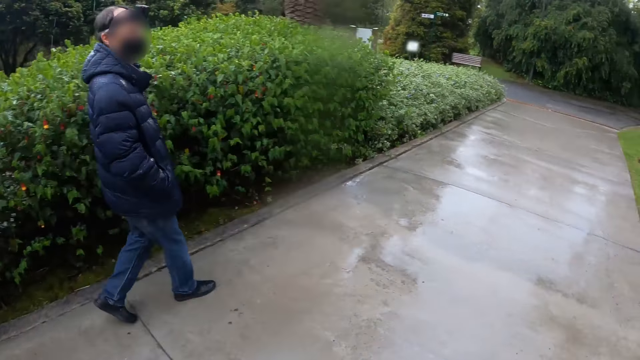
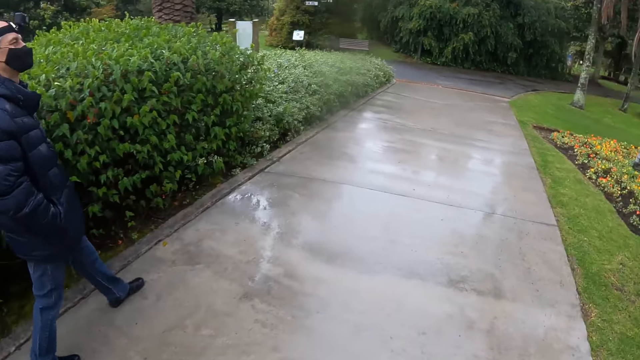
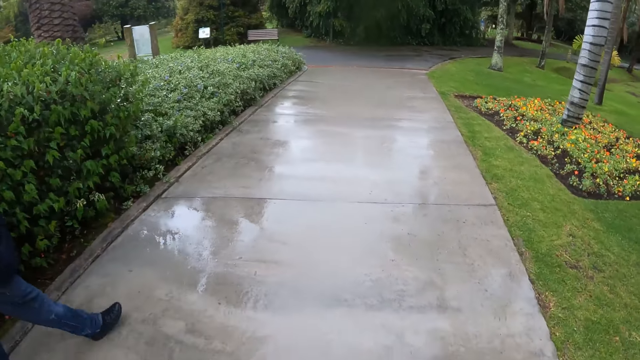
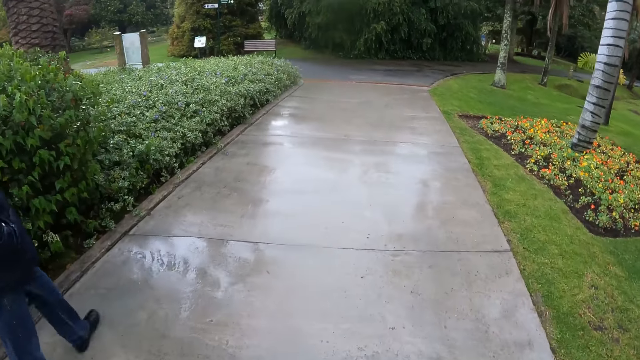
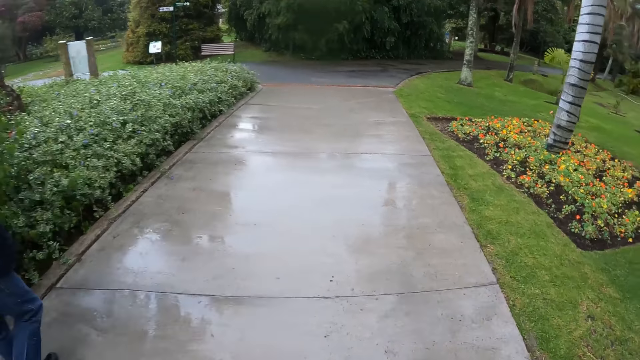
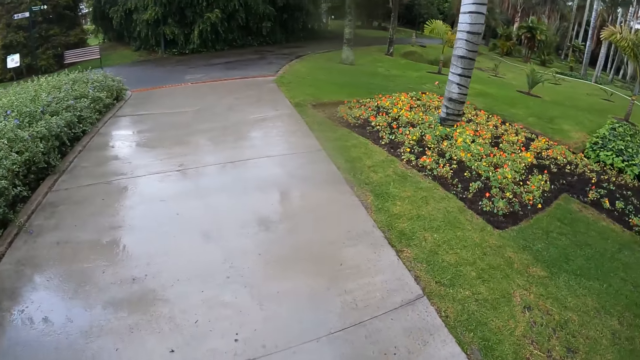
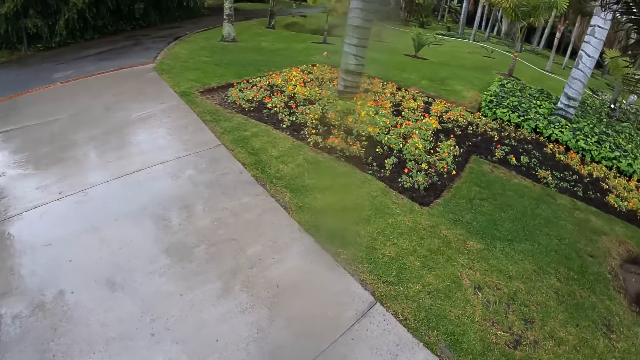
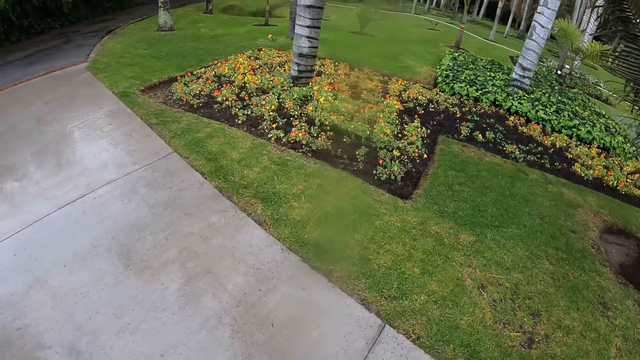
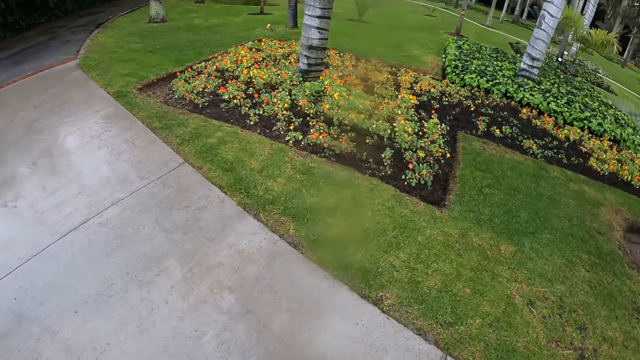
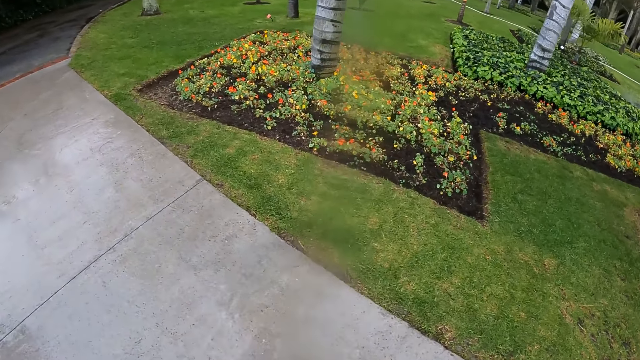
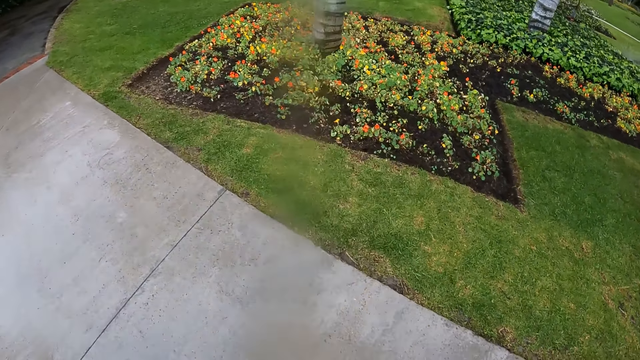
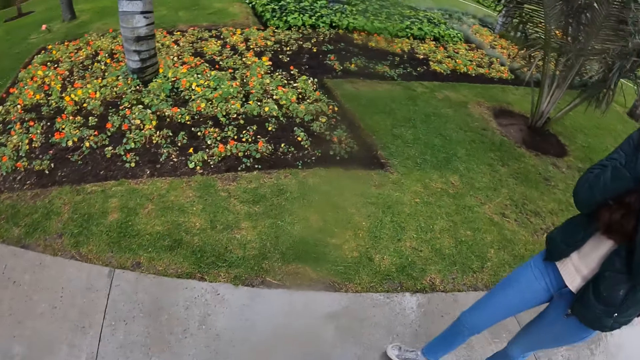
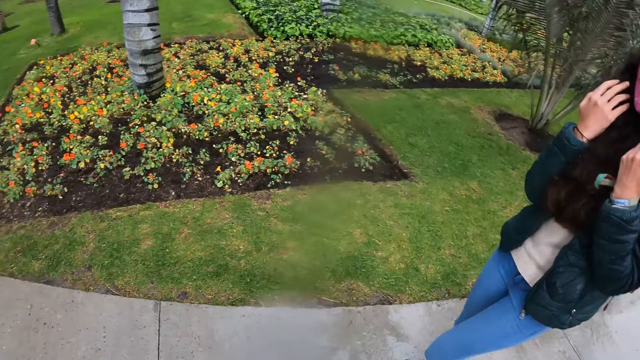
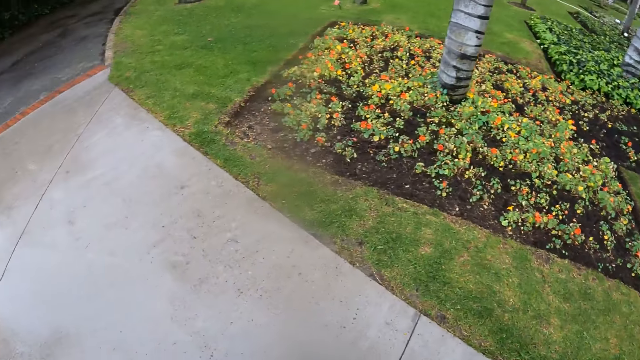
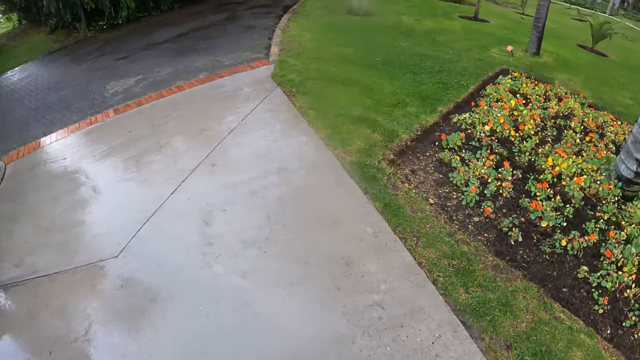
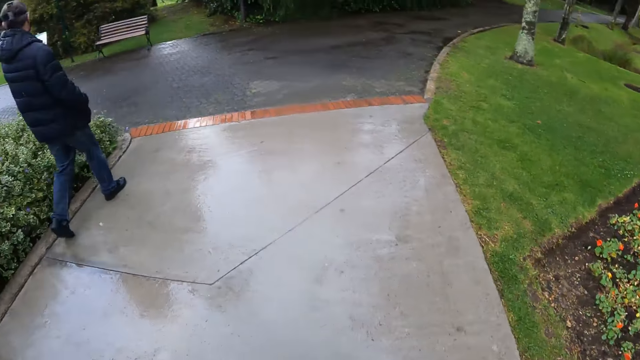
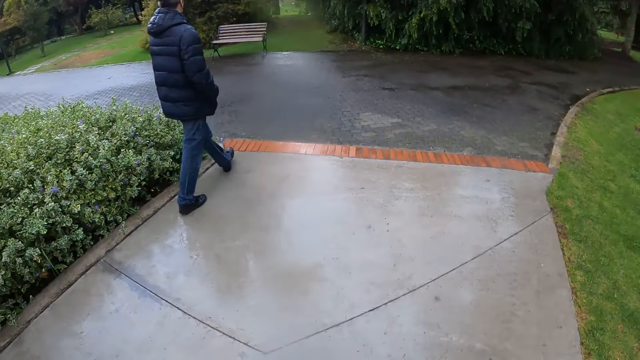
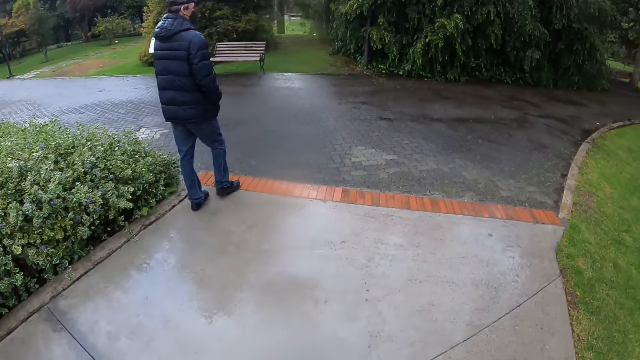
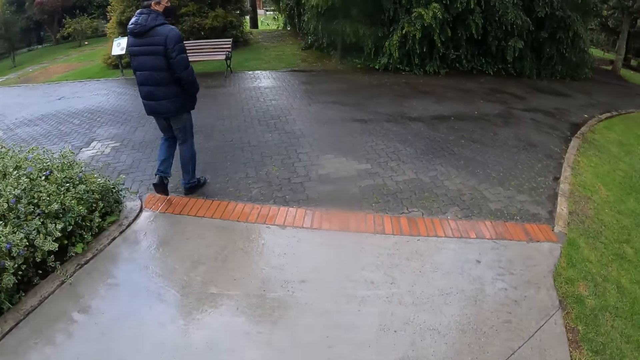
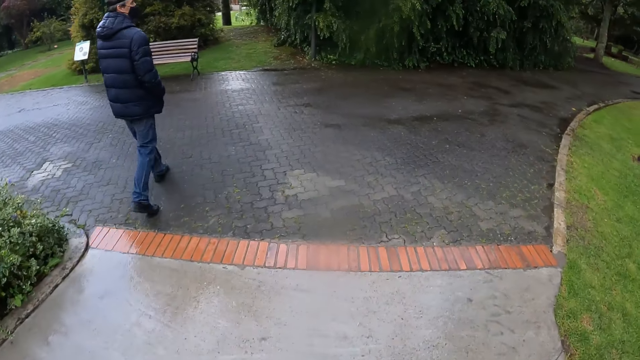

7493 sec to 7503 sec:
The camera wearer looks around. A woman touches a nose mask on her face with both hands.

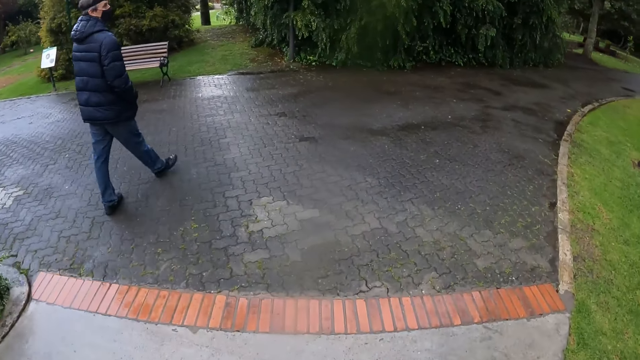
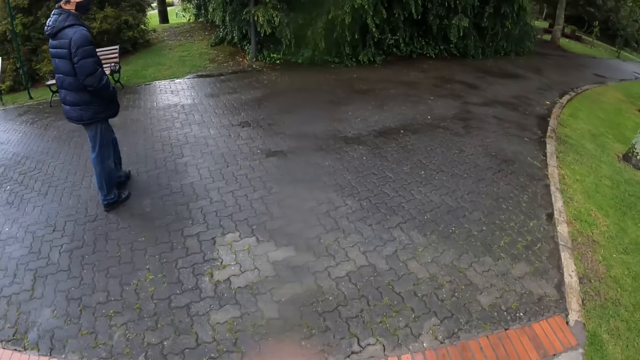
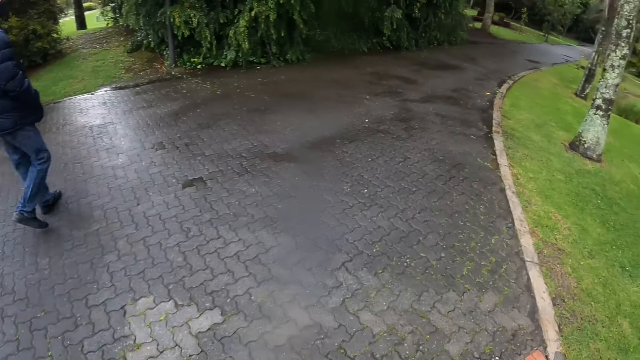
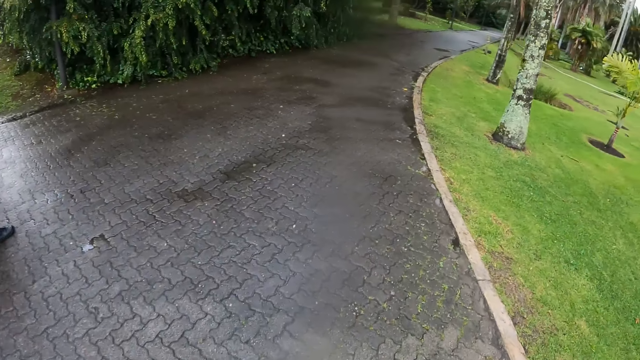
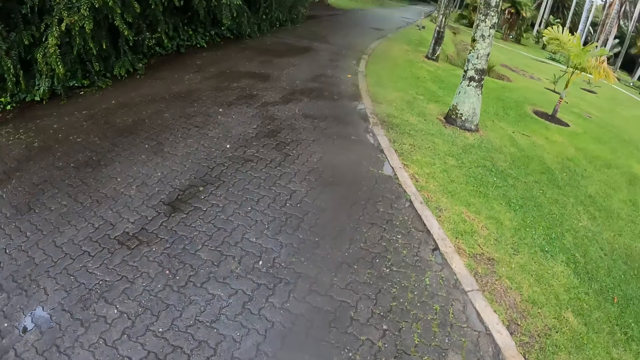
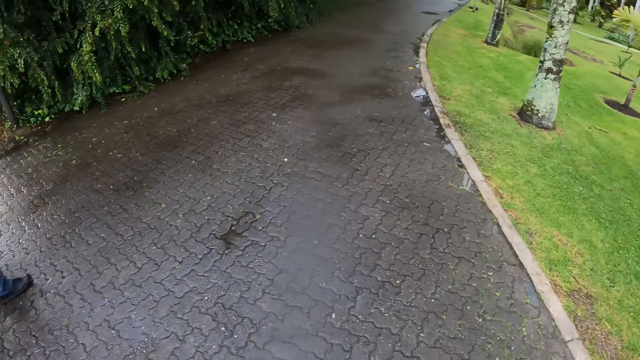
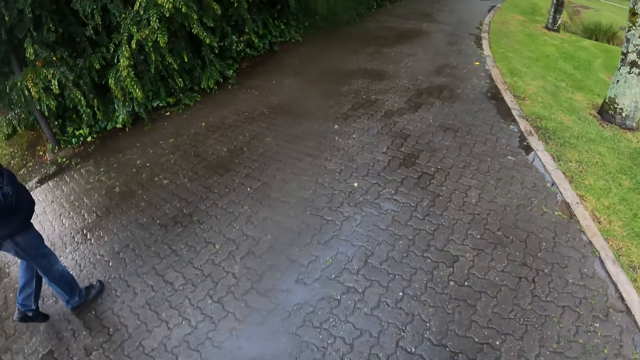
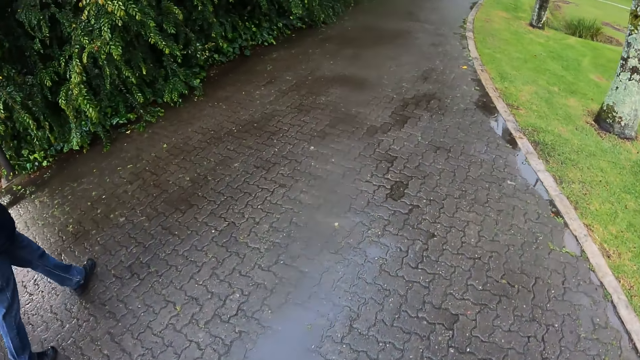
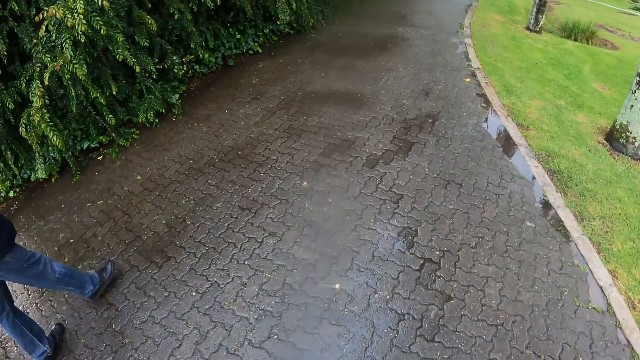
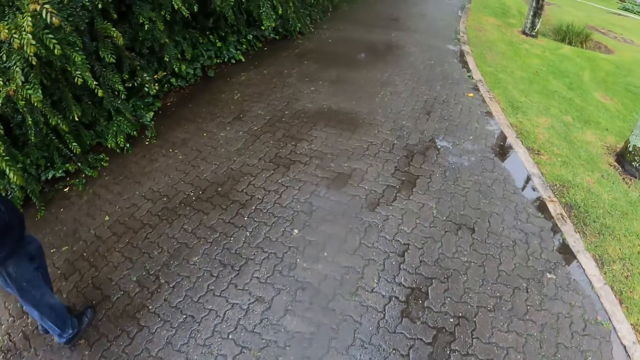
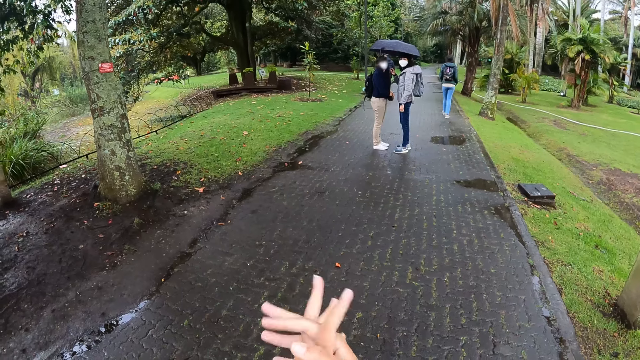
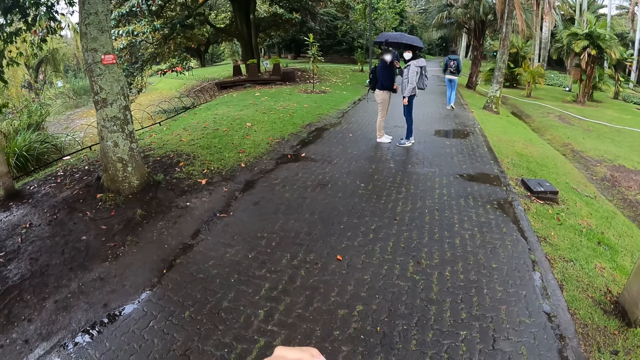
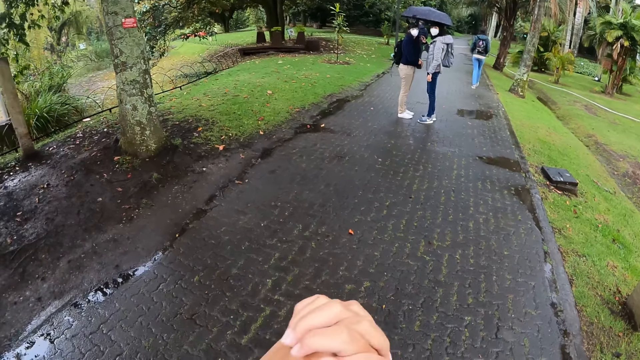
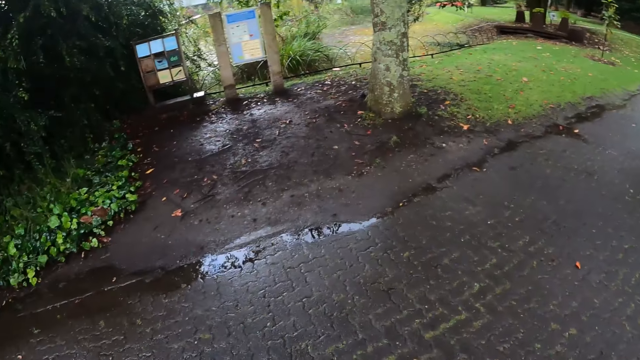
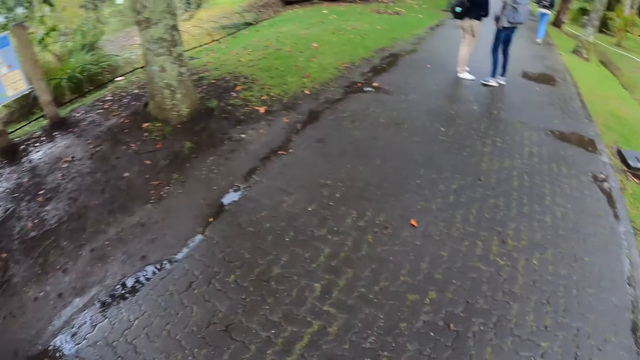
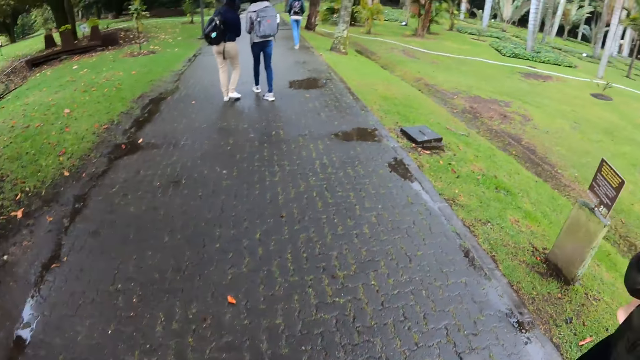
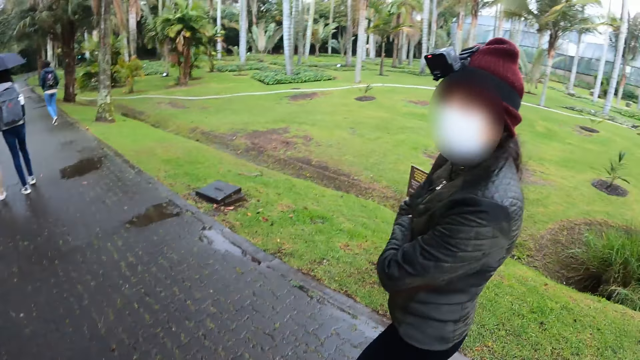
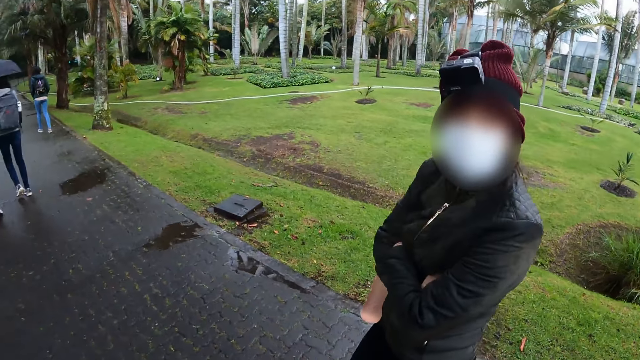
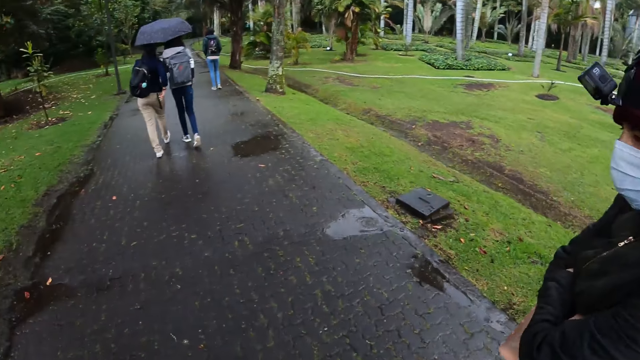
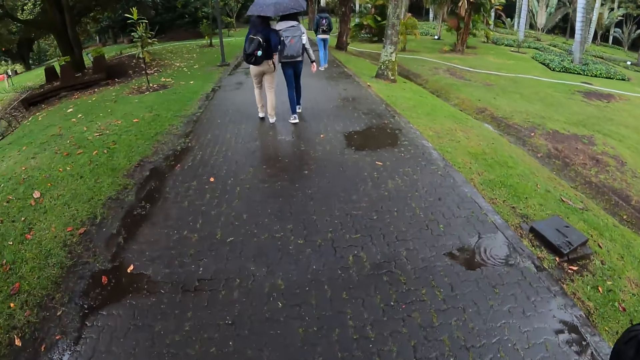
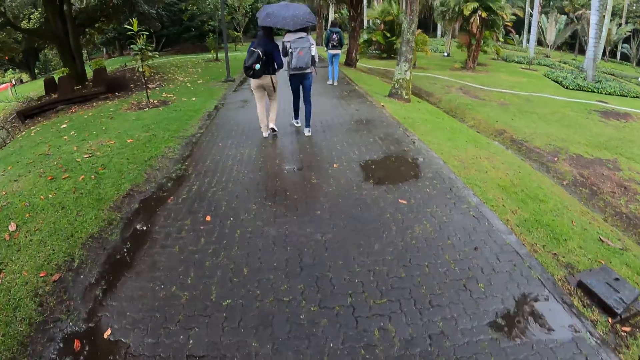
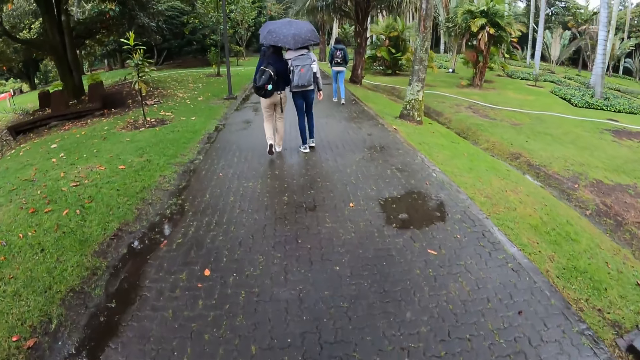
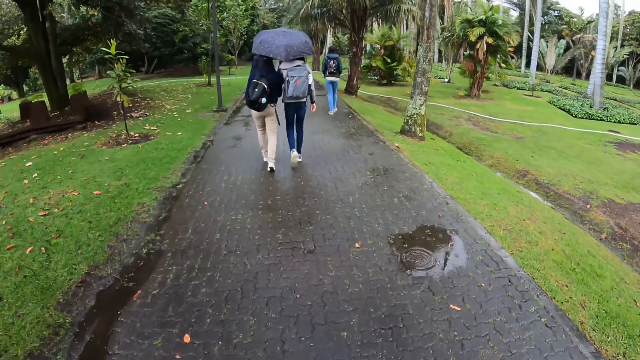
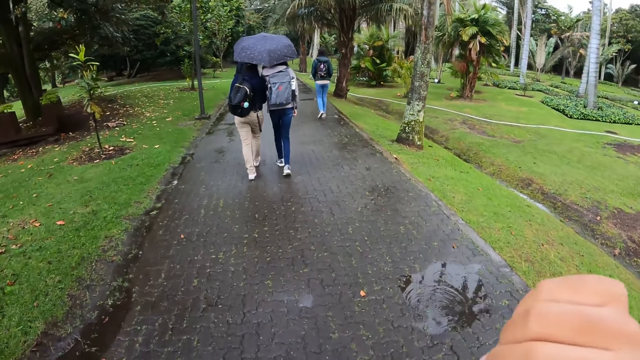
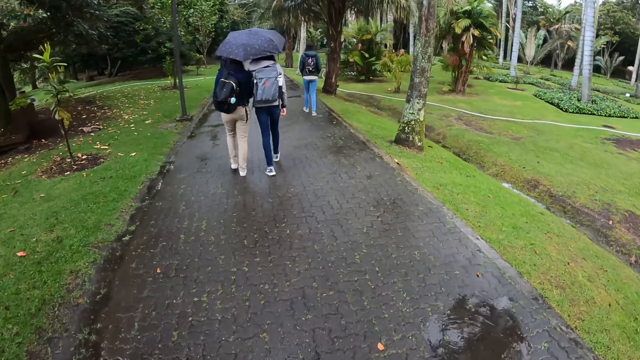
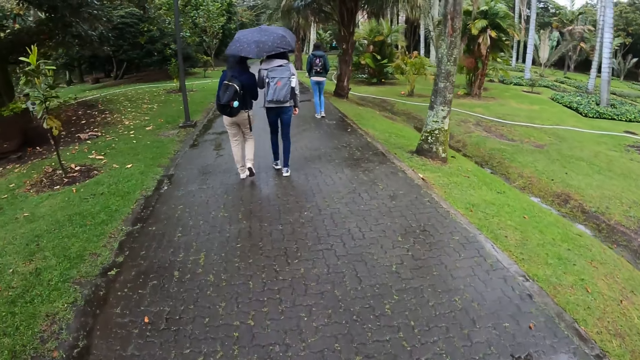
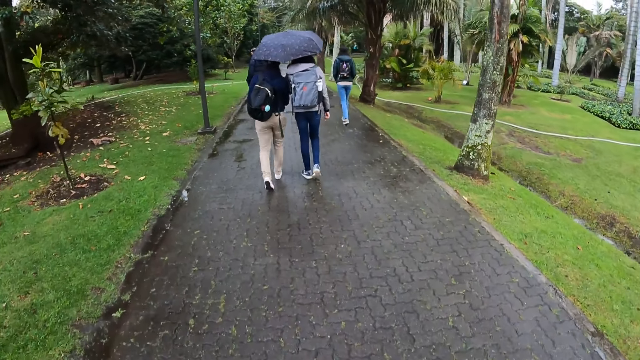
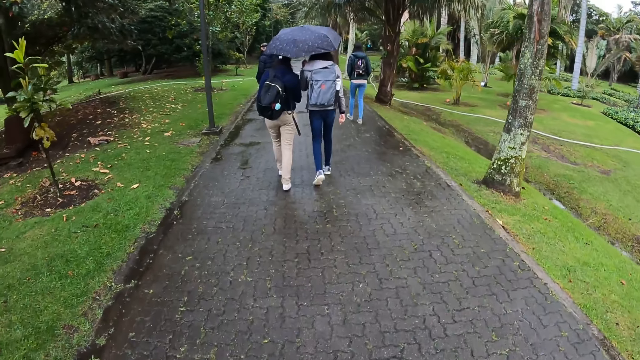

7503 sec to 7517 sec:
The camera wearer walks on a road with the group of people. He folds both hands together. He walks on the road with the group of people. A lady walks. The camera wearer raises his left hand towards his face. He raises his right hand towards his face.
